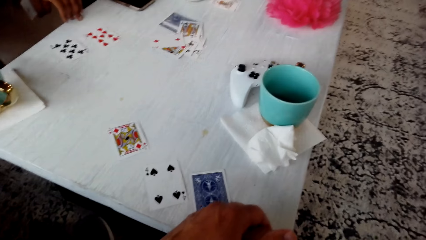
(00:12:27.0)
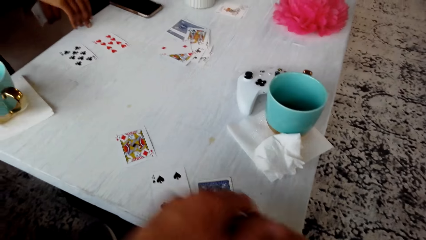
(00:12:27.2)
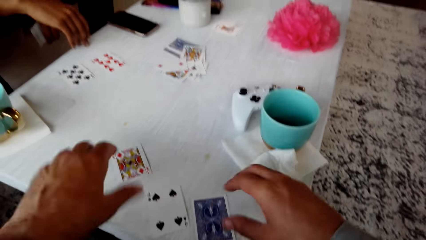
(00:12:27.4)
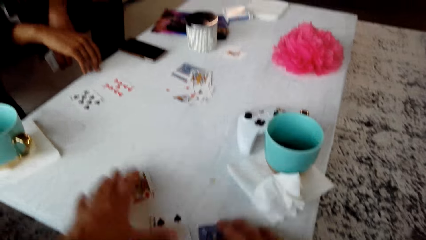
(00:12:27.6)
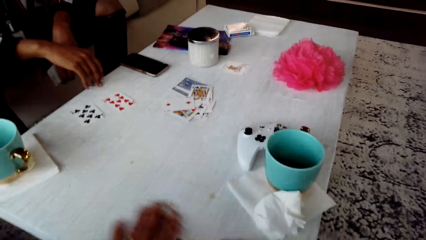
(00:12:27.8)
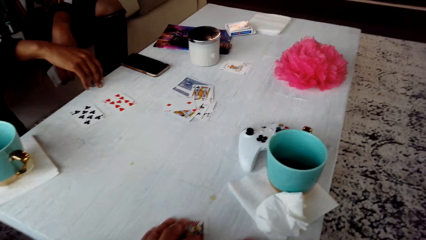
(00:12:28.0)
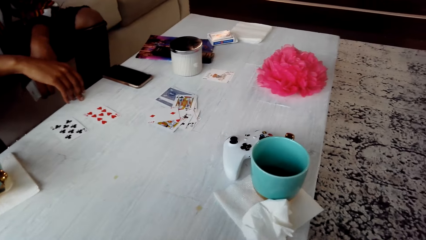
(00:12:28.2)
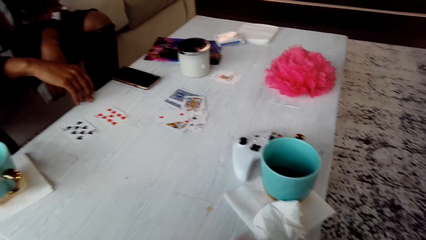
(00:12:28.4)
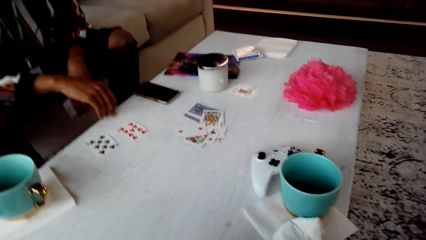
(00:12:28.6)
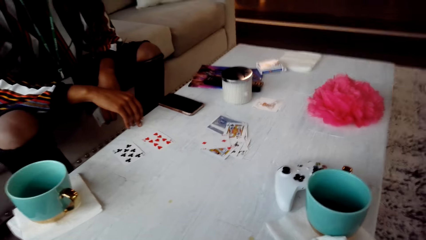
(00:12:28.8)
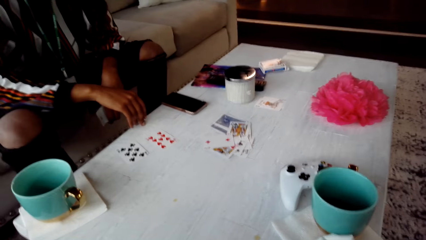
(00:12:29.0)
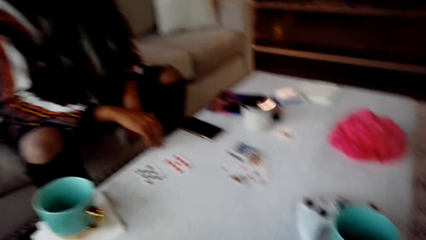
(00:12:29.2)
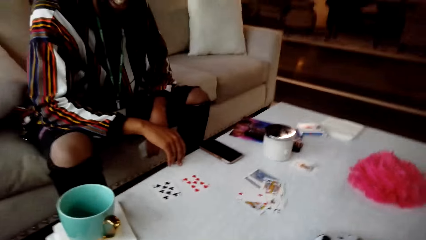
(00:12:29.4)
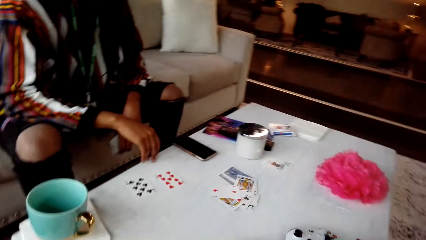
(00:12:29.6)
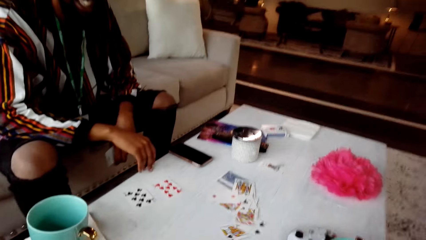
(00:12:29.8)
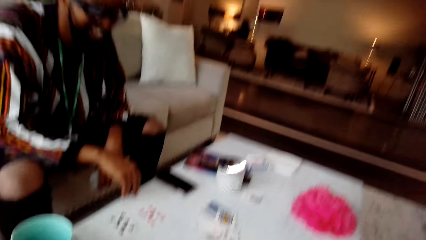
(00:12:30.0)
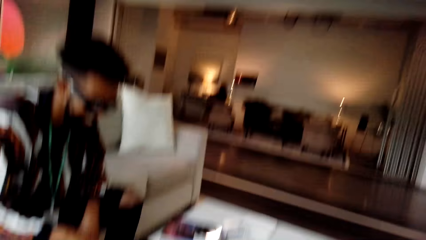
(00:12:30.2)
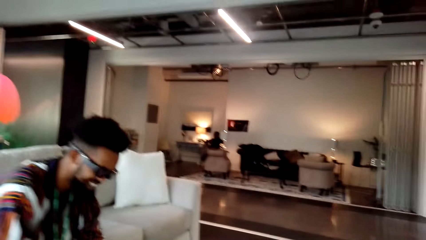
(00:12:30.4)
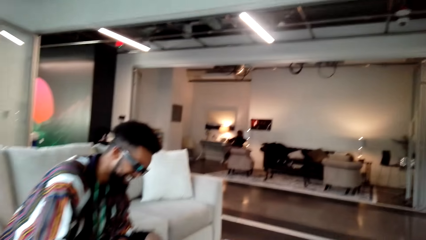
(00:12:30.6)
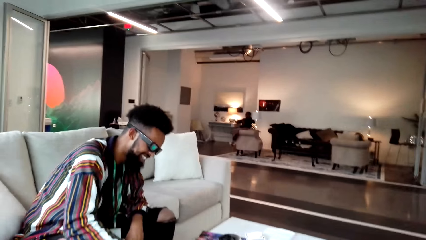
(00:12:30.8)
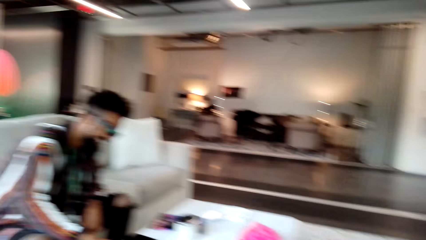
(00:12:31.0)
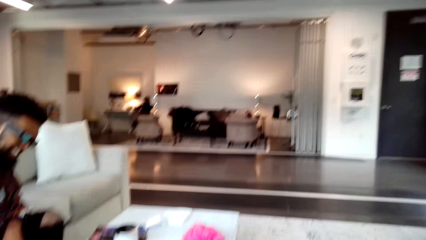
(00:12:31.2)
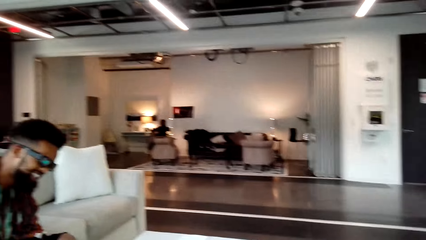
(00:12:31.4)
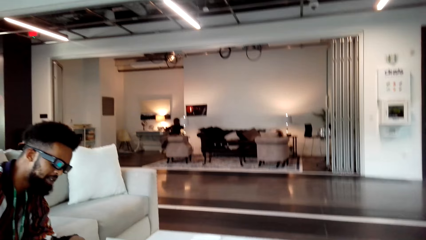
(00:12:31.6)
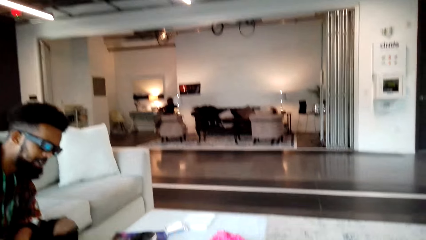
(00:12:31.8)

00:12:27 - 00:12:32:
The camera wearer picks the cards from the table.

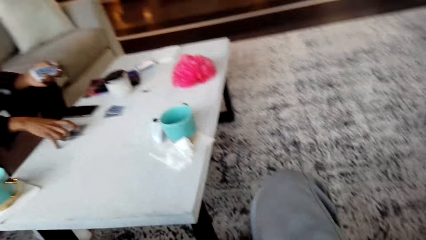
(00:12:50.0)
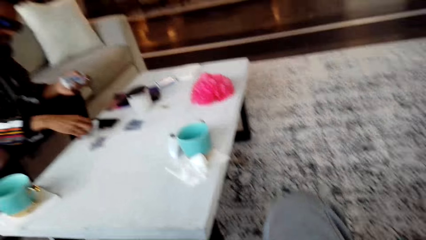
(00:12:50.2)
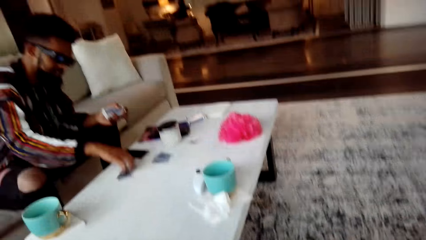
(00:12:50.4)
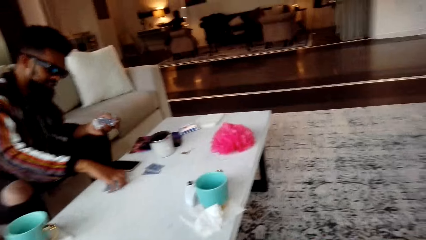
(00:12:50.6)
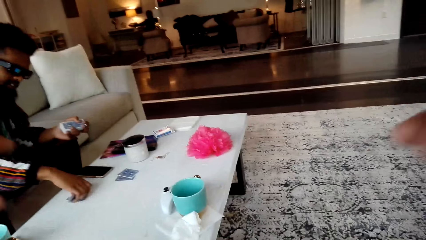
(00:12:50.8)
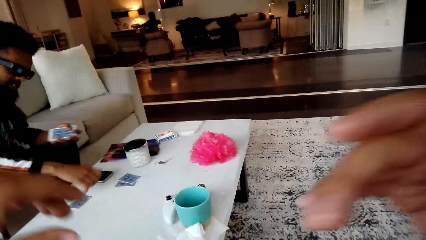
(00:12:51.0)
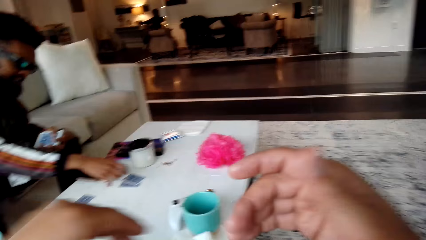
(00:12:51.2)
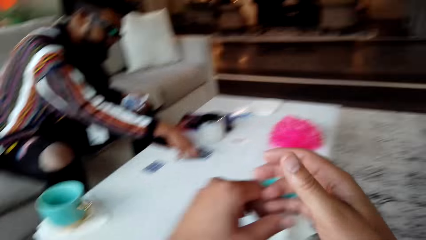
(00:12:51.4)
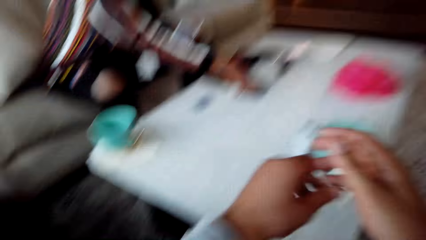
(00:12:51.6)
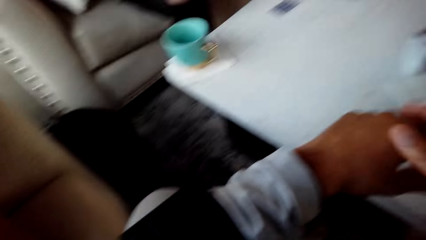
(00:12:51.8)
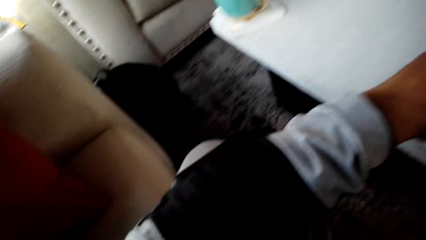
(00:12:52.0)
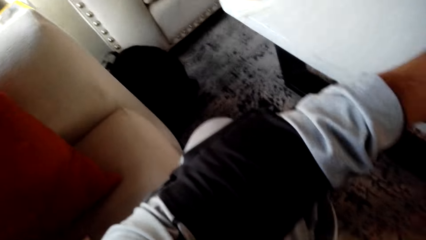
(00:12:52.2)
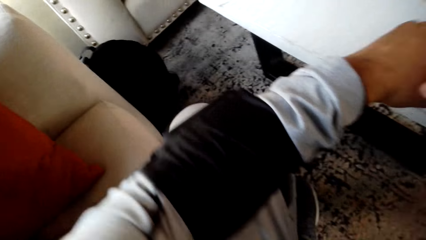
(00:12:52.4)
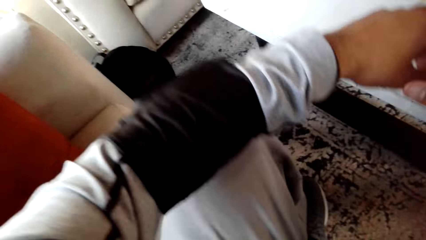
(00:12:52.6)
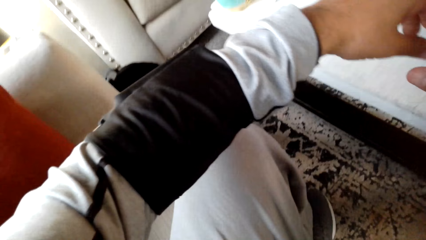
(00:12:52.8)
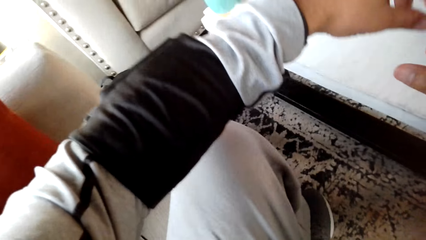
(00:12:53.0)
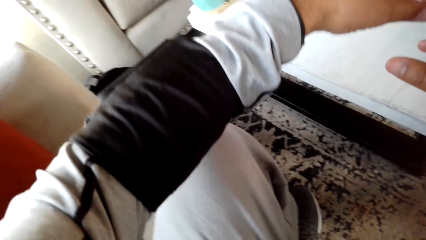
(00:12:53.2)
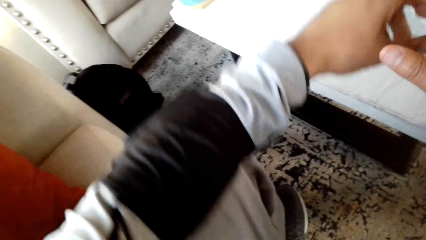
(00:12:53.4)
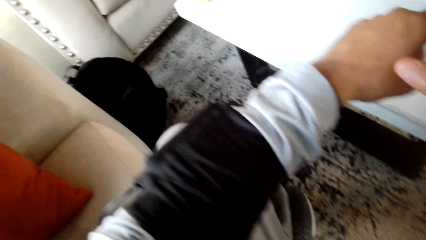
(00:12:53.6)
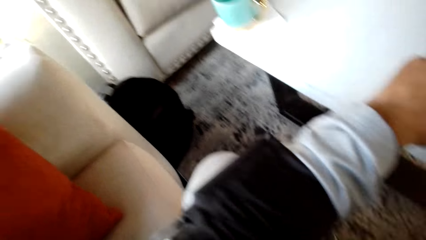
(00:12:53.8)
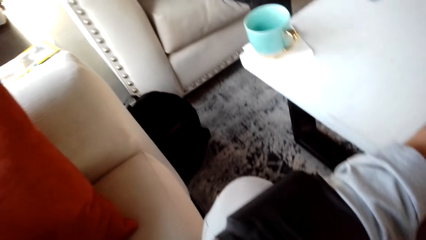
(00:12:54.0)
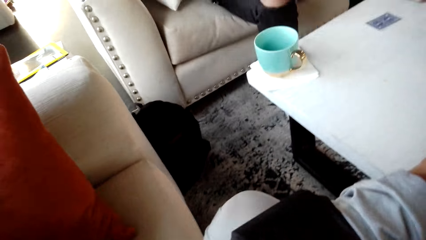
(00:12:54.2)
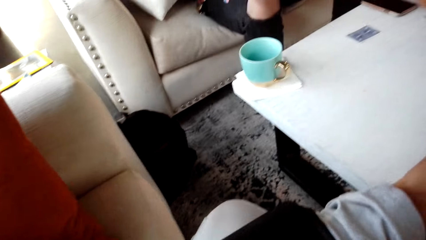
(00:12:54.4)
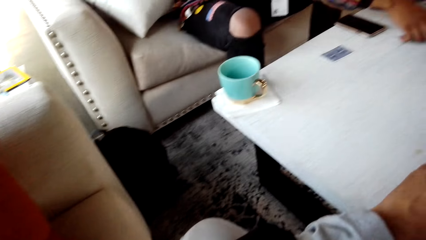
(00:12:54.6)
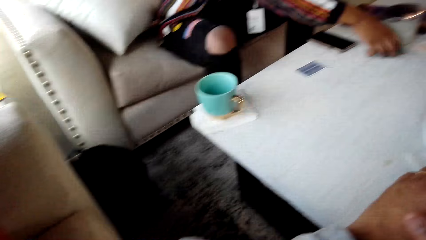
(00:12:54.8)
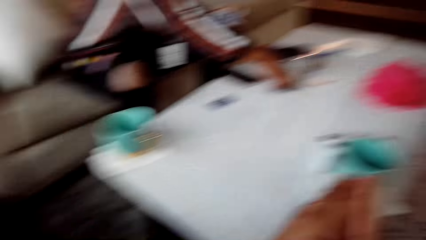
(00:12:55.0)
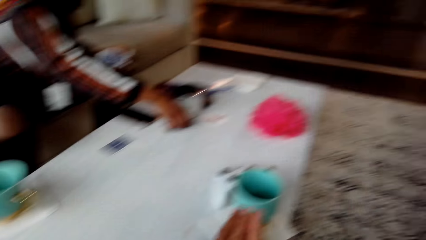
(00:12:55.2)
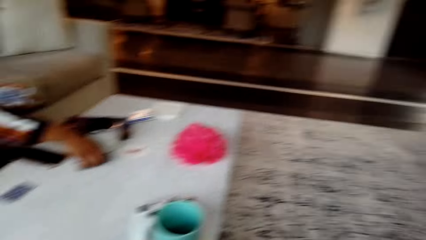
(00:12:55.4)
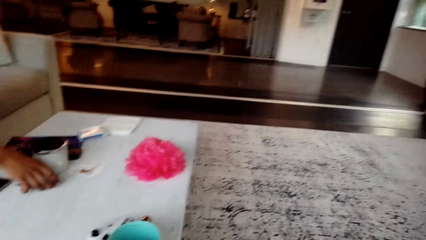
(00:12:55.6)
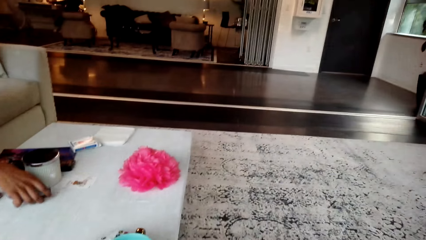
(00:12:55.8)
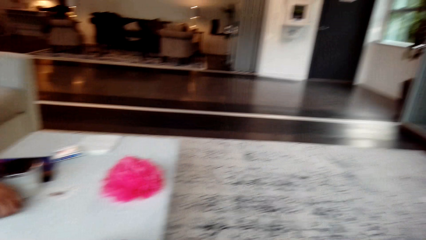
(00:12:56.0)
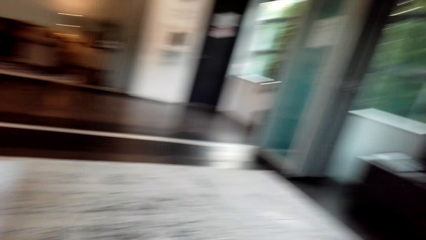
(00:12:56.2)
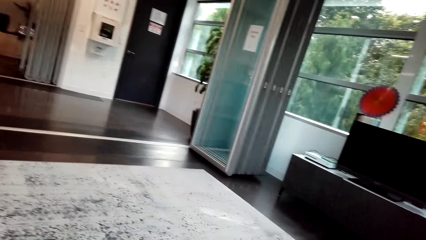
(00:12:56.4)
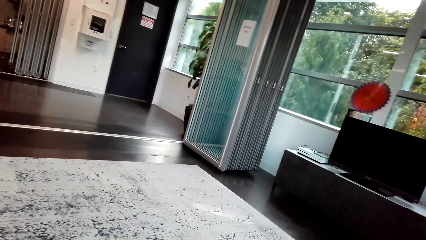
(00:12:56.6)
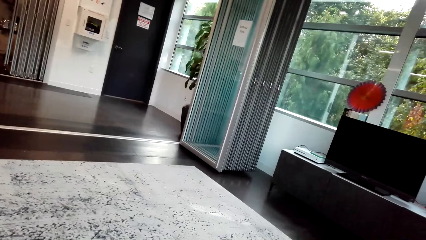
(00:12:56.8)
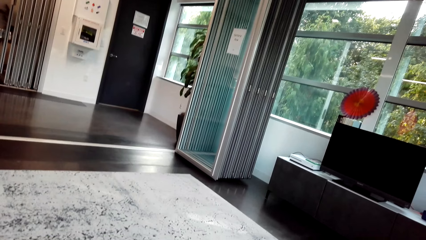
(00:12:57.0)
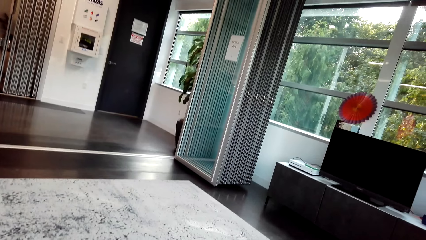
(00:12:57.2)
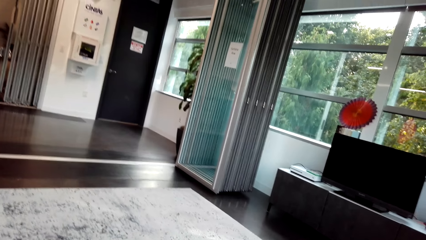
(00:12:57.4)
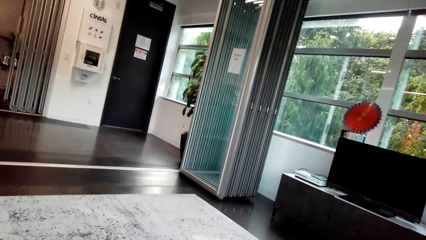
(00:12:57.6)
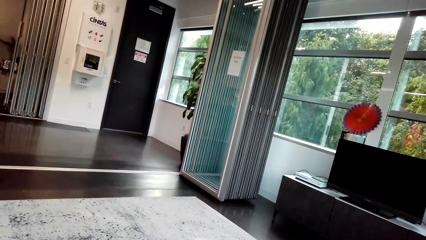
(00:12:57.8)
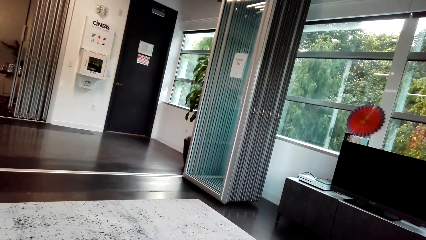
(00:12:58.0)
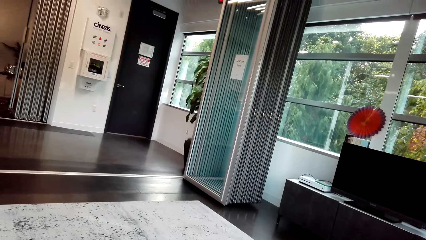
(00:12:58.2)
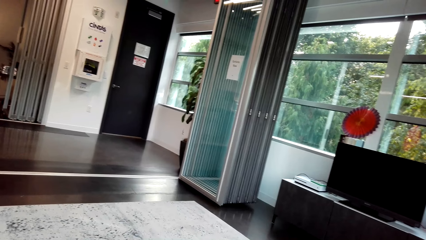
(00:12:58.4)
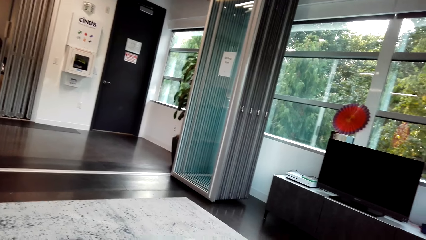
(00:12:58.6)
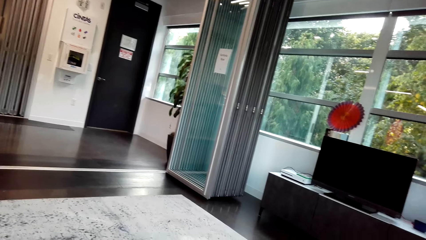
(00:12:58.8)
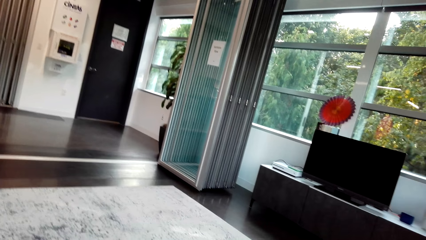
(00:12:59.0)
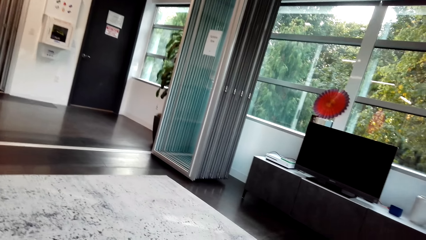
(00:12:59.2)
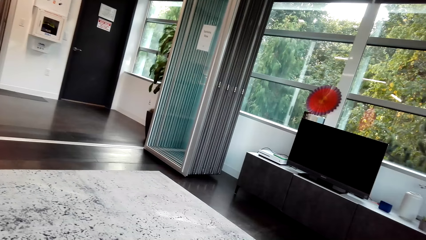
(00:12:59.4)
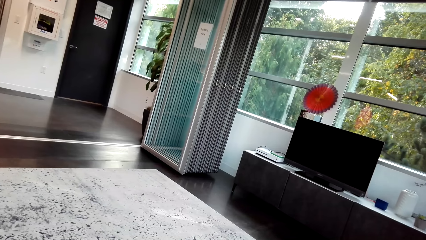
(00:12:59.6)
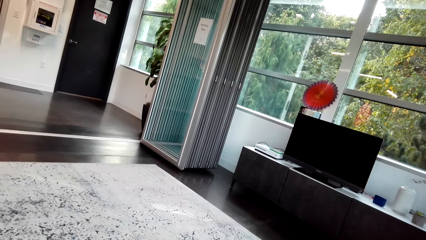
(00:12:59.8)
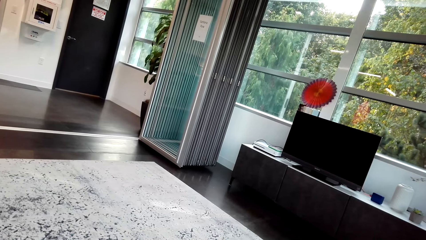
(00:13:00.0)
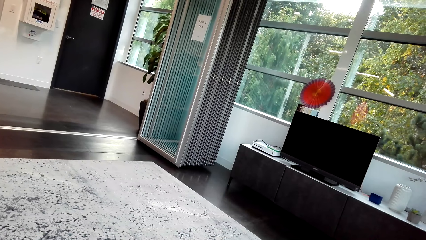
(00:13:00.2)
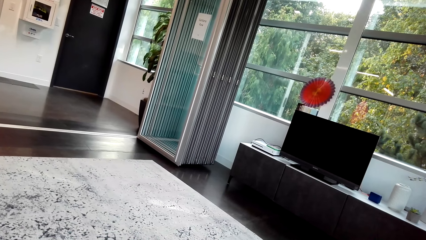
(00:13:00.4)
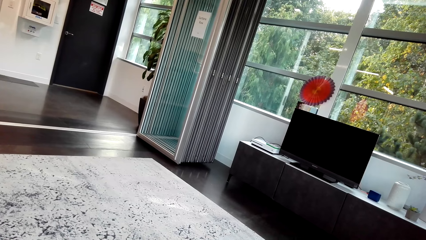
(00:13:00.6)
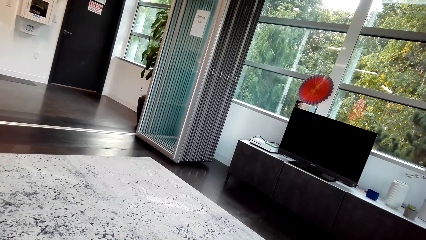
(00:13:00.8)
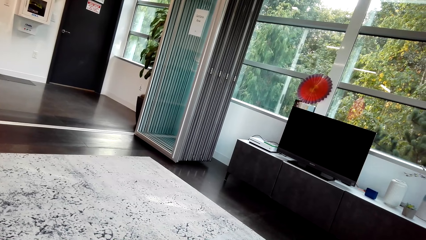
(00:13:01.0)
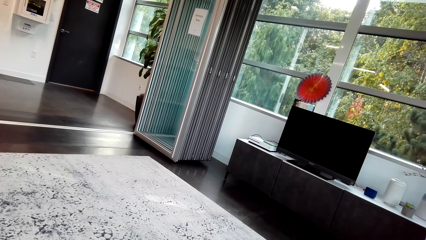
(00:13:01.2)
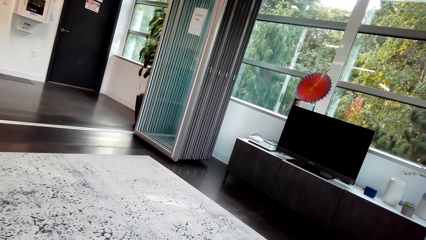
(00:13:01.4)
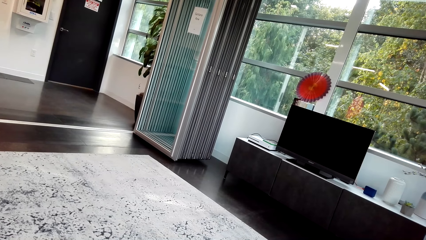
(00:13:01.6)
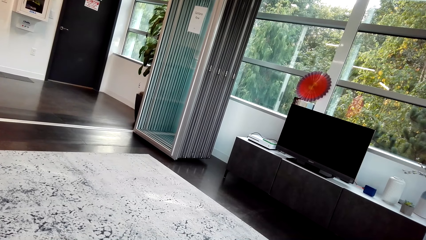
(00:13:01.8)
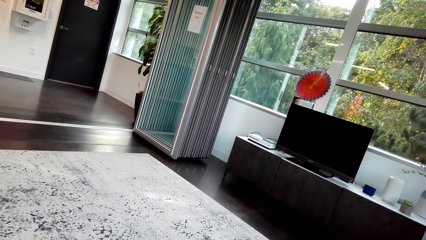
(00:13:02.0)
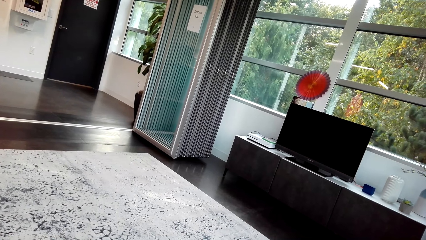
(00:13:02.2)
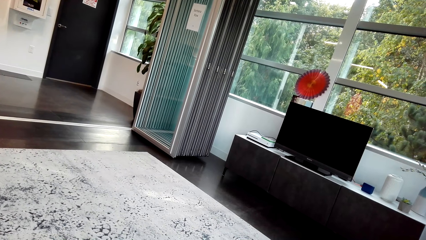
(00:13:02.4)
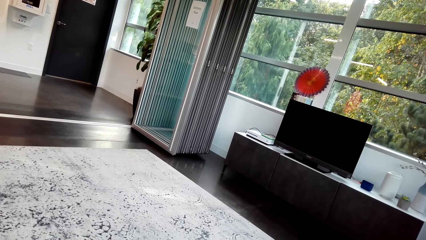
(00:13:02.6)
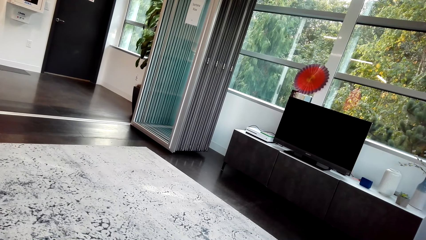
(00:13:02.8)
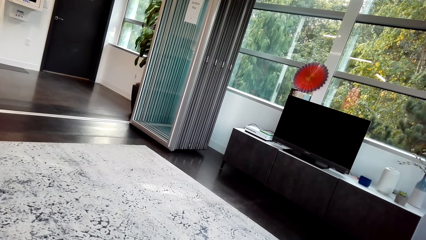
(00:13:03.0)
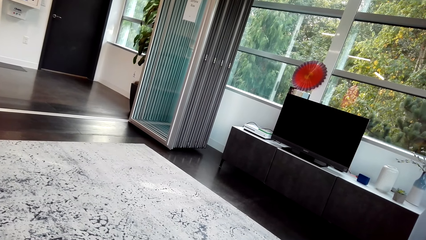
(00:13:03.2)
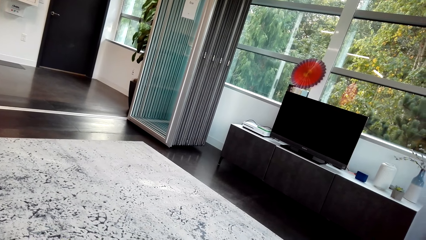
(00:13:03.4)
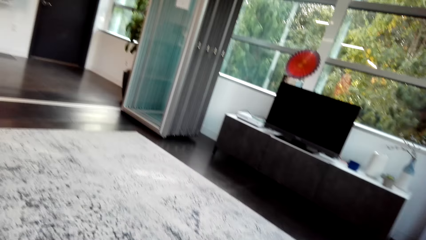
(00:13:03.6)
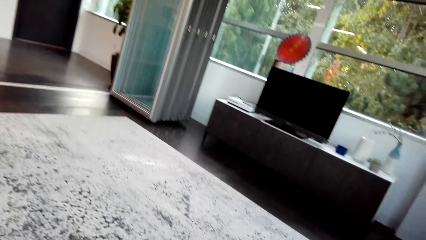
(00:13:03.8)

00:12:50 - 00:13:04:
The camera wearer converses with a man. They look around the room.
